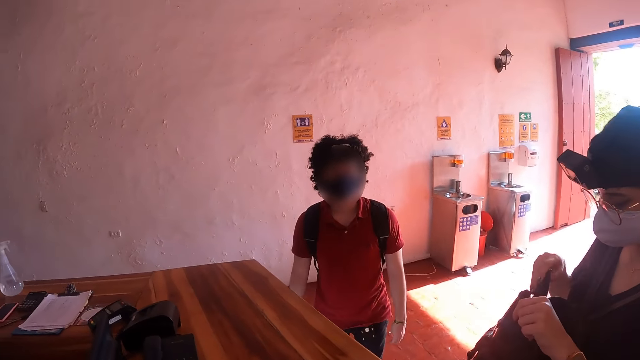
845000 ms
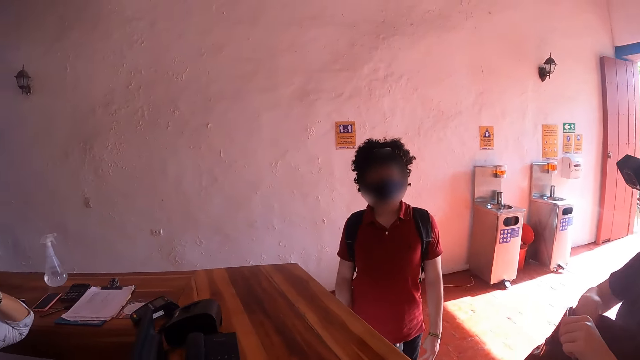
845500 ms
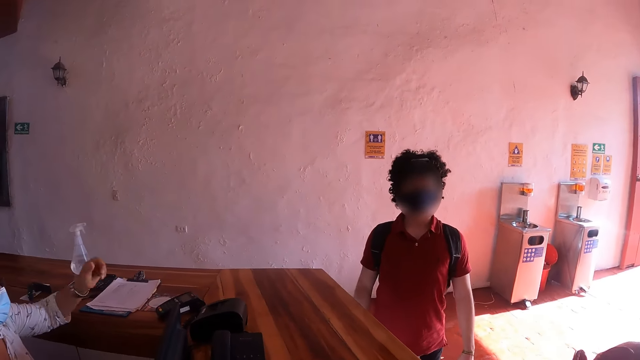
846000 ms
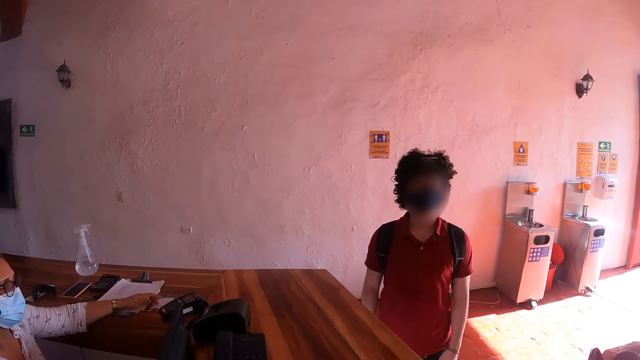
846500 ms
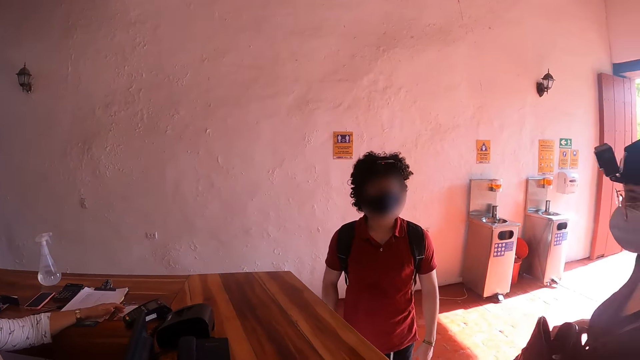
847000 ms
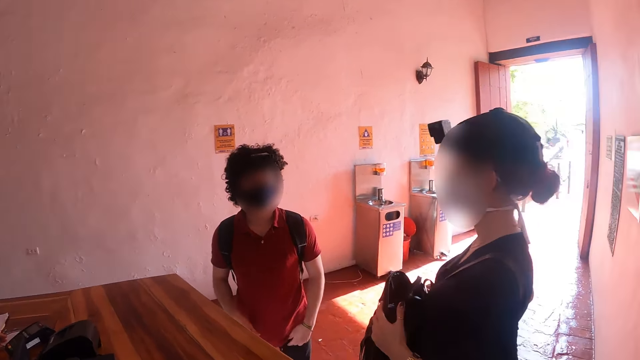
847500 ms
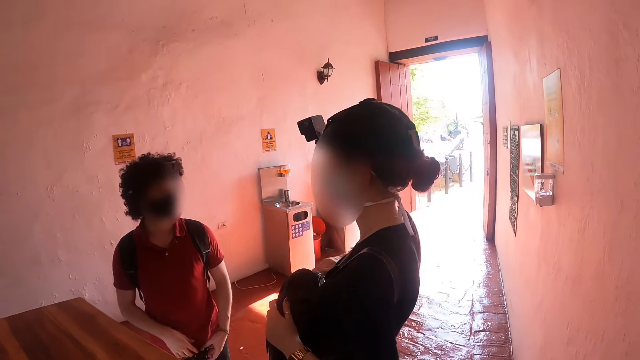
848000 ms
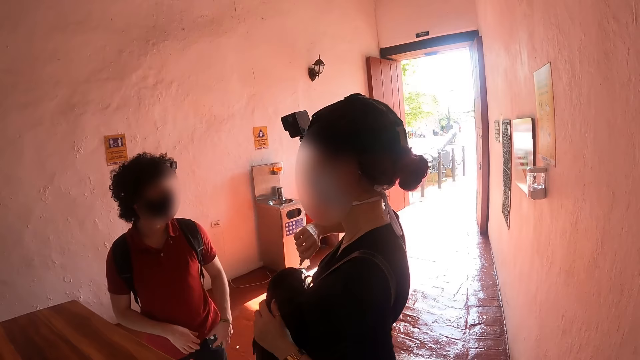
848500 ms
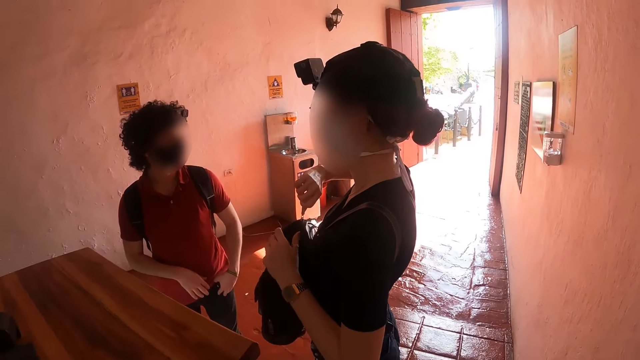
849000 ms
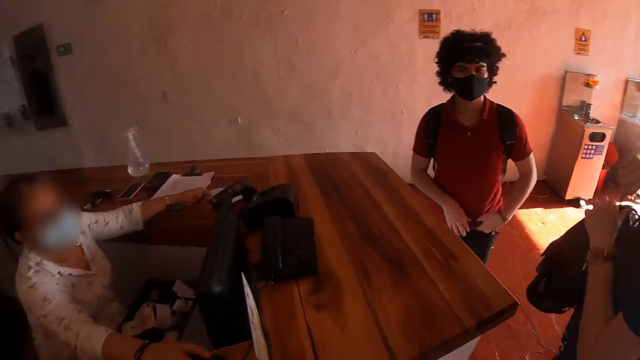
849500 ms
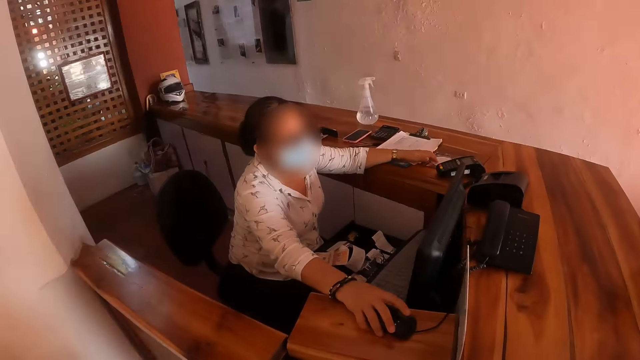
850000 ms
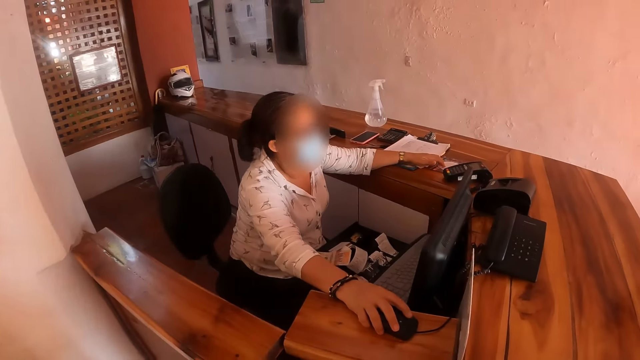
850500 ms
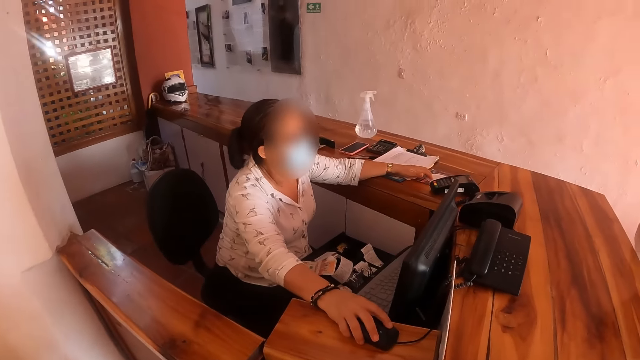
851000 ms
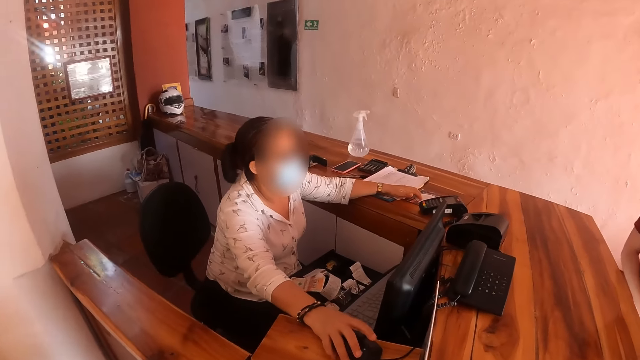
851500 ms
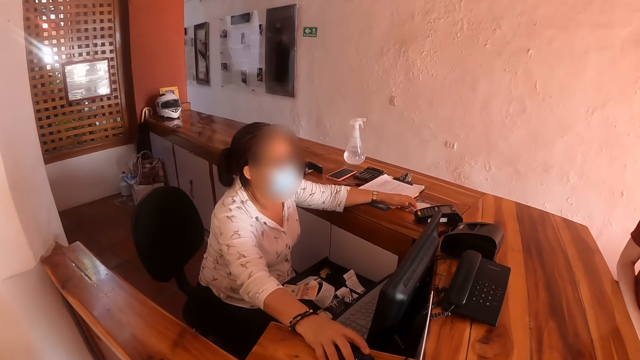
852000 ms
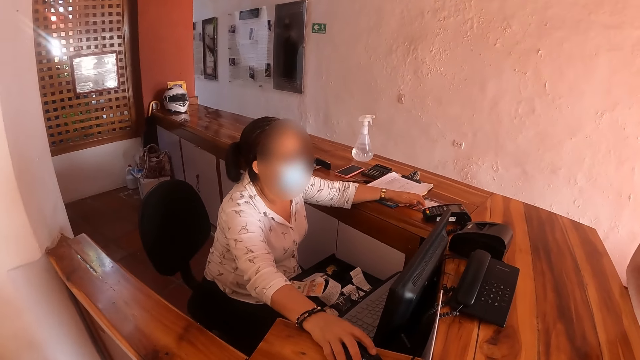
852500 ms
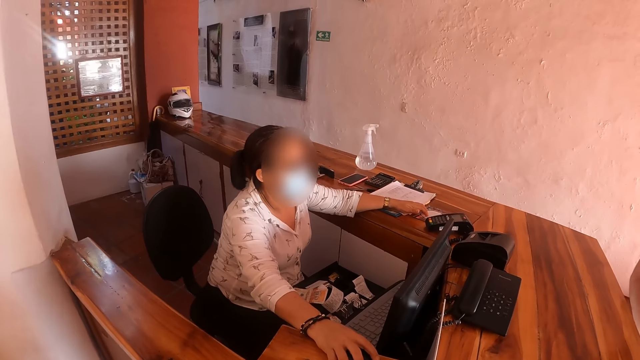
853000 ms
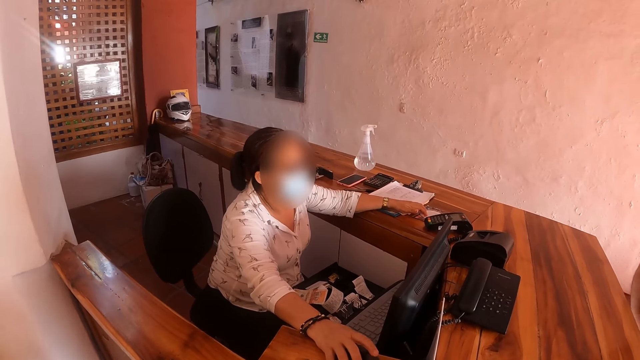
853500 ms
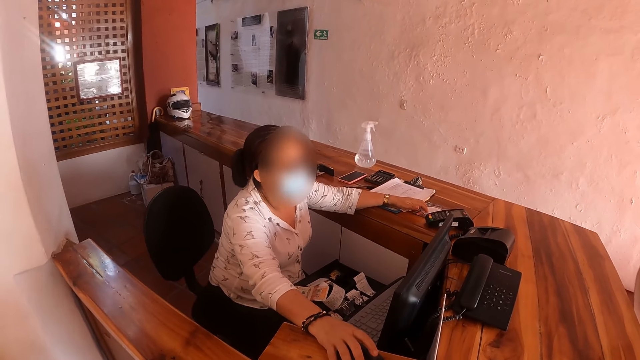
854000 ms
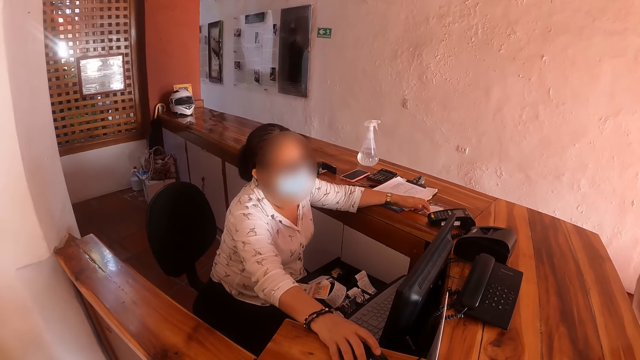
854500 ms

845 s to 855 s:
The camera wearer puts the phone in the handbag. They interact with a girl. They look at the cashier.

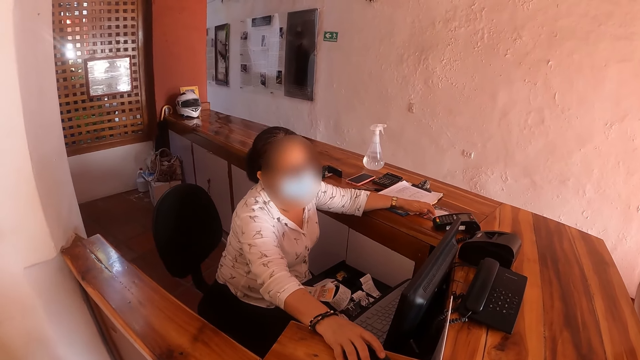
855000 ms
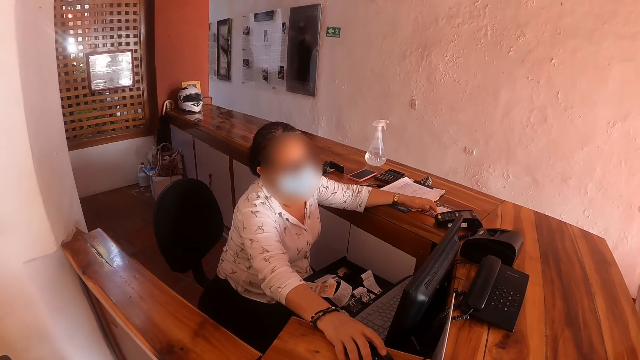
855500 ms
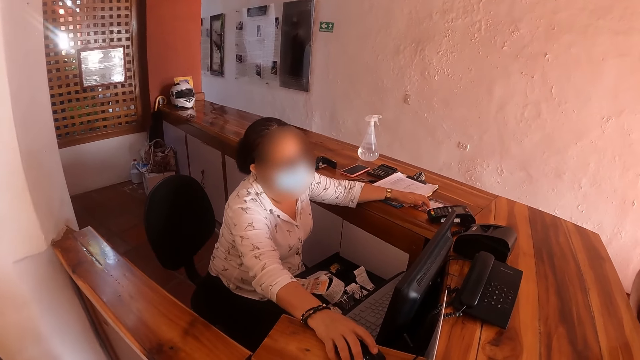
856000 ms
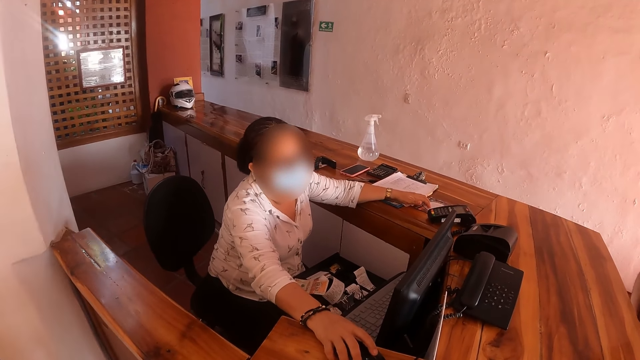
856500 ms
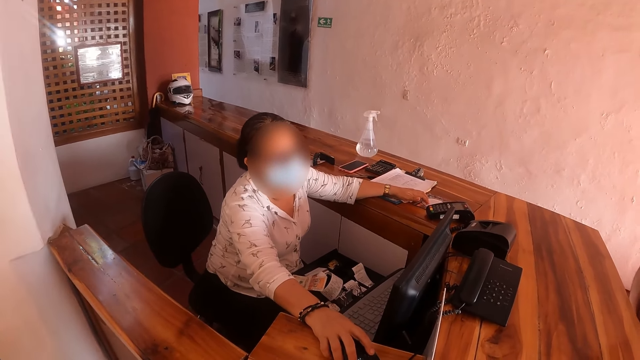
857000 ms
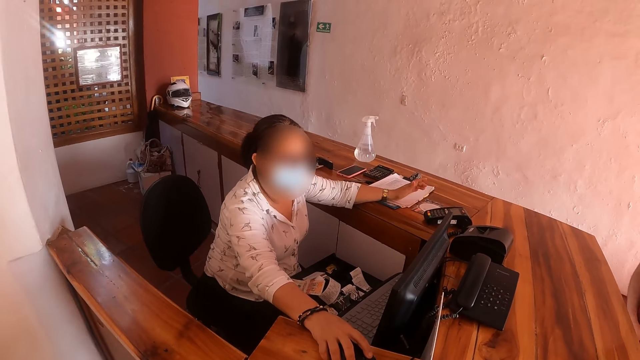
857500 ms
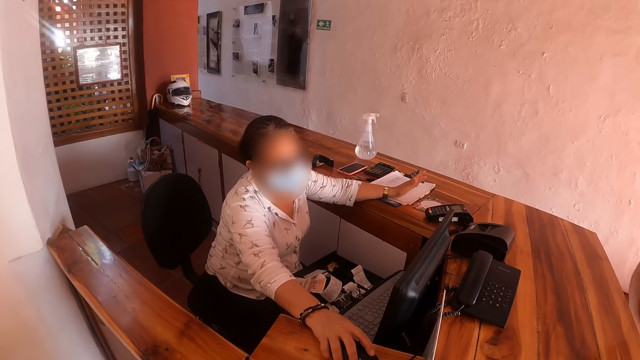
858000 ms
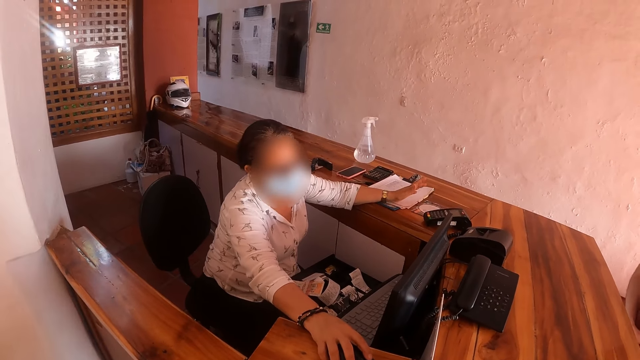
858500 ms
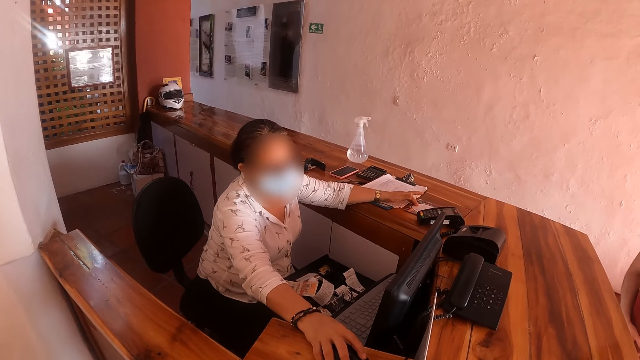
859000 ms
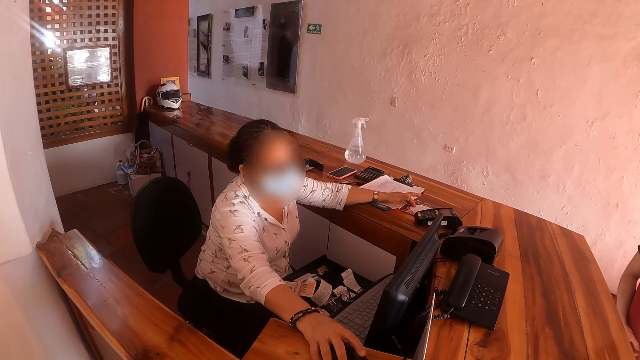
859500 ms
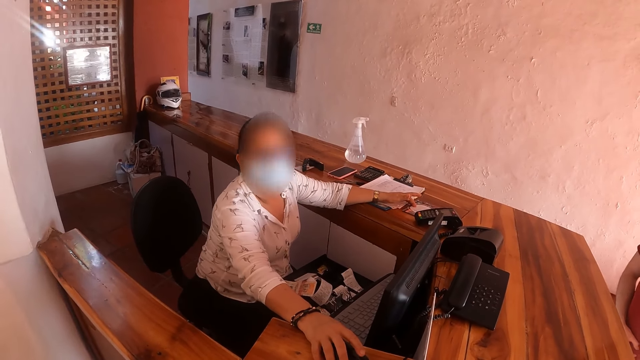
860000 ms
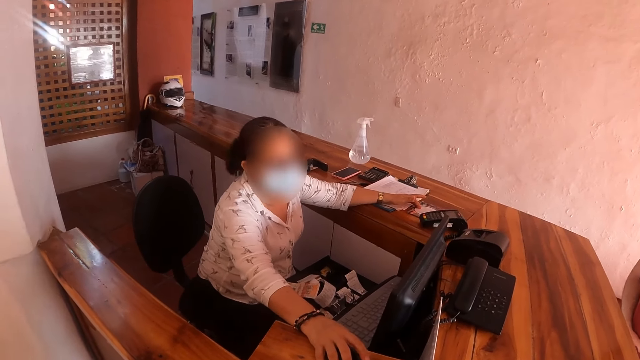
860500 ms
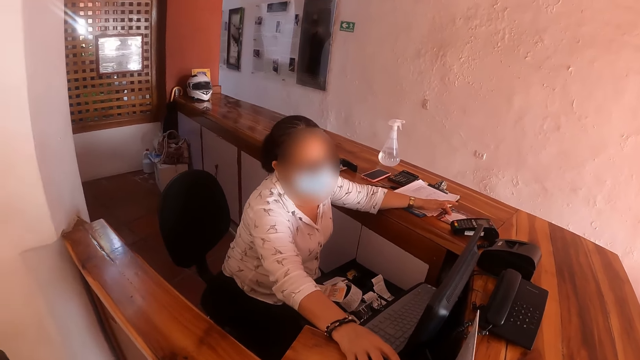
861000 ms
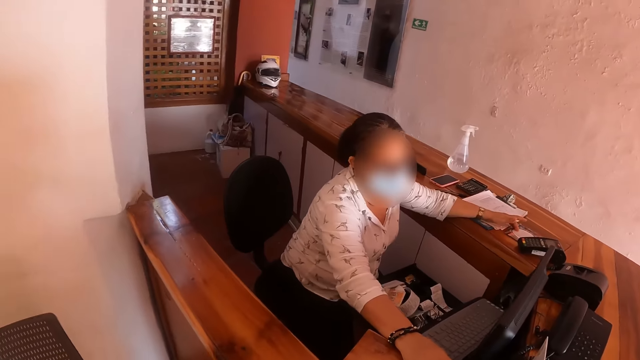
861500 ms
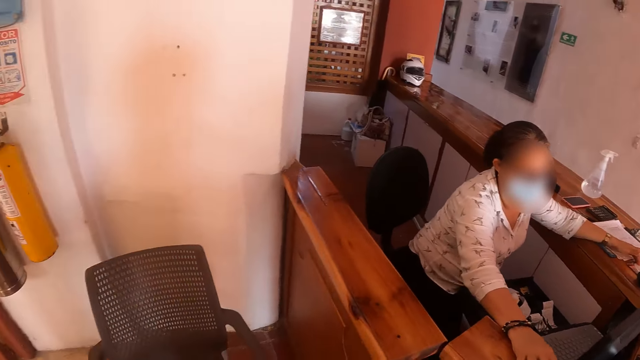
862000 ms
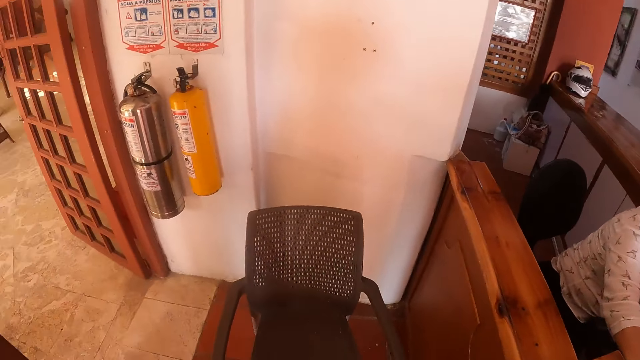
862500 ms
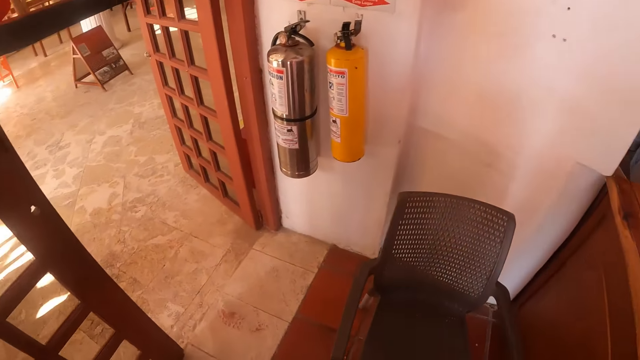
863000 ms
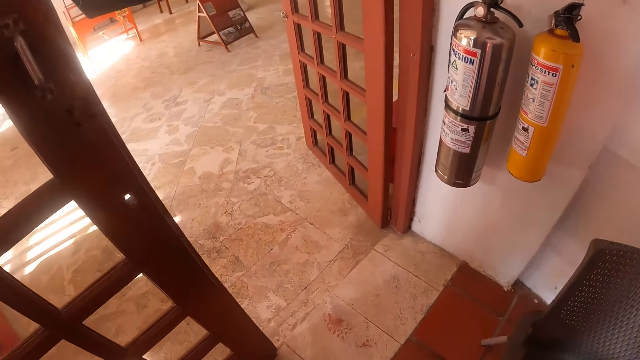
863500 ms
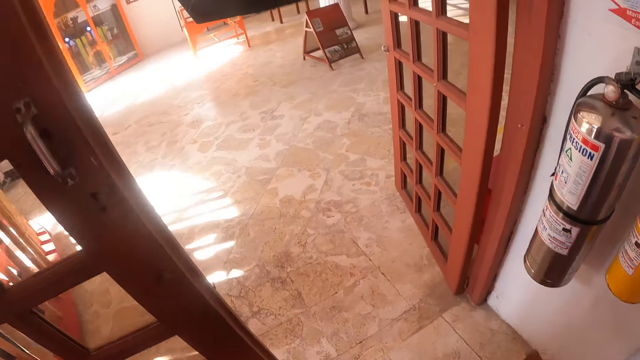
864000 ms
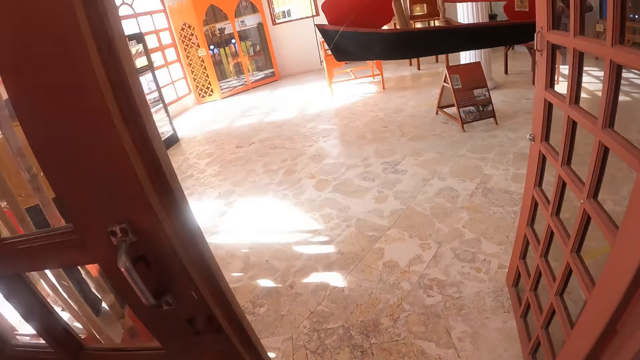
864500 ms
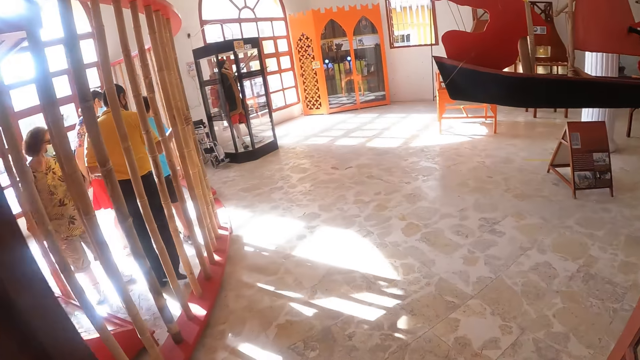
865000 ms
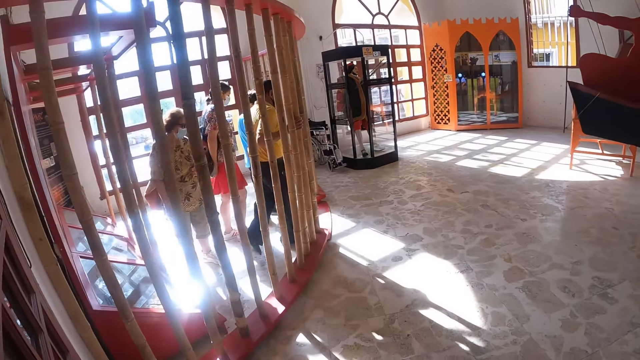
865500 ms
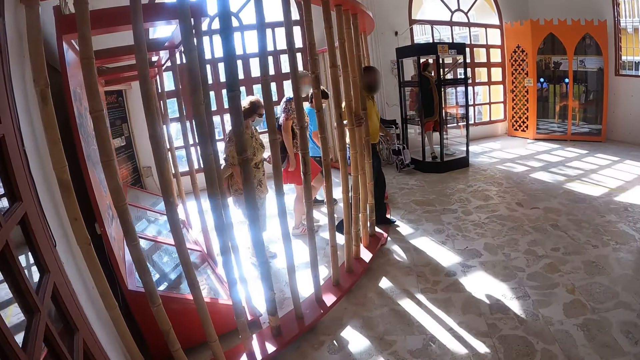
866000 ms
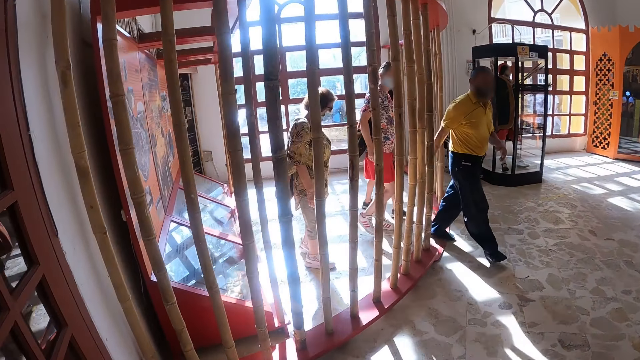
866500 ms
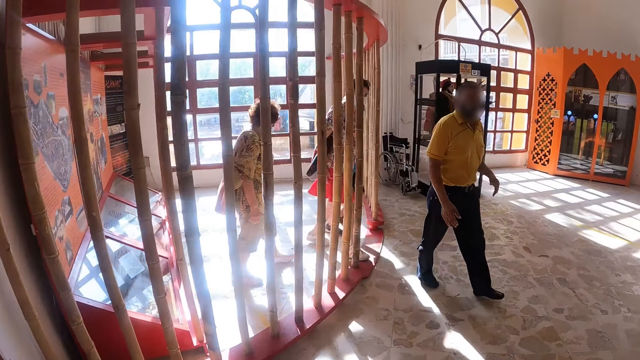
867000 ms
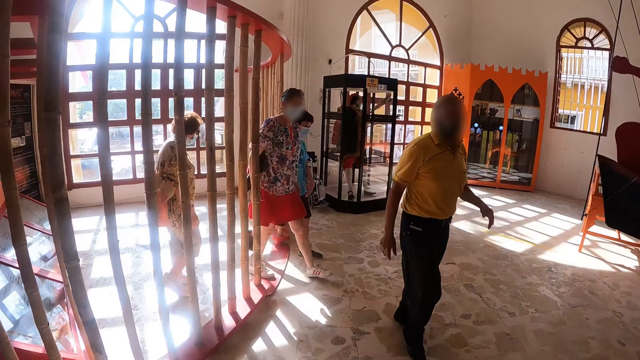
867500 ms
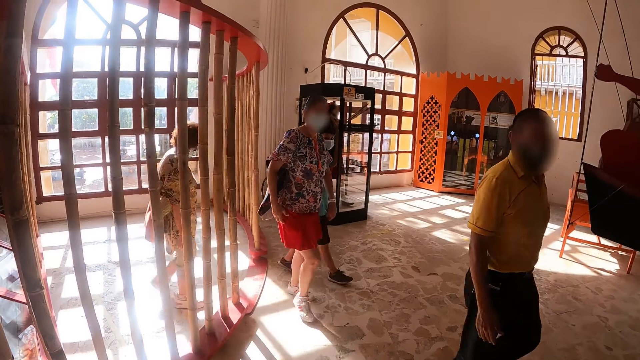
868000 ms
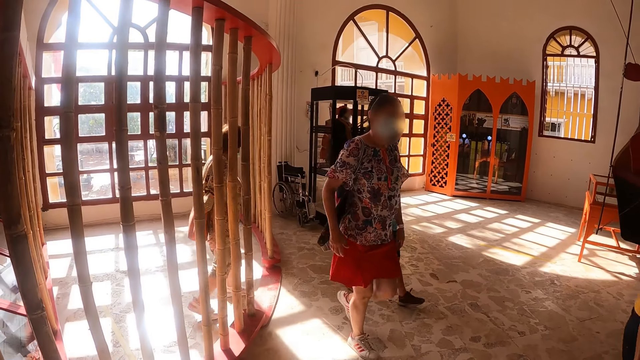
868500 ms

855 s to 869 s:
The camera wearer interacts with the cashier. They look around. They walk out of the office. They walk around the house.
